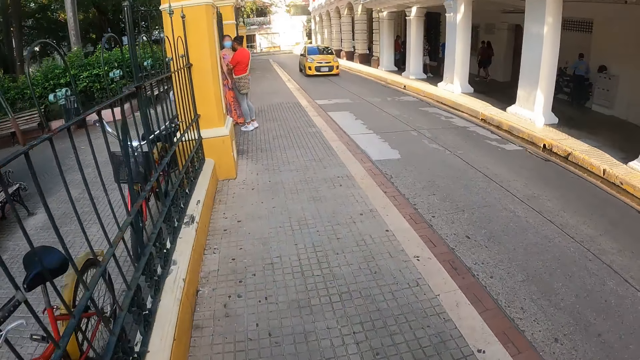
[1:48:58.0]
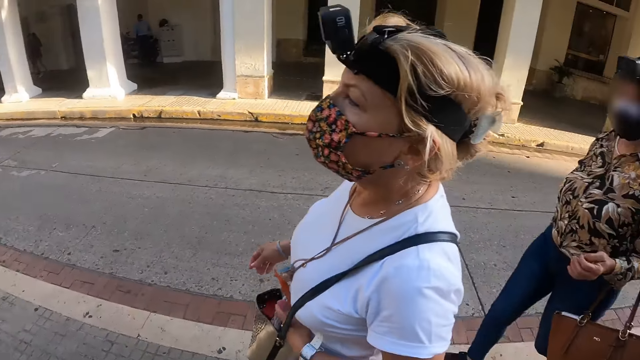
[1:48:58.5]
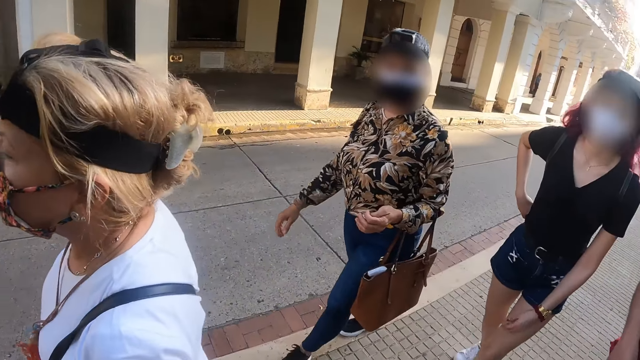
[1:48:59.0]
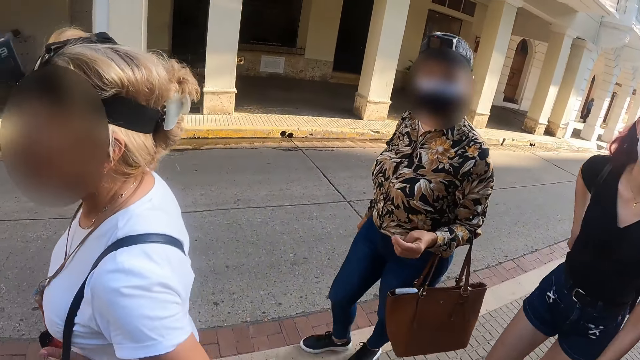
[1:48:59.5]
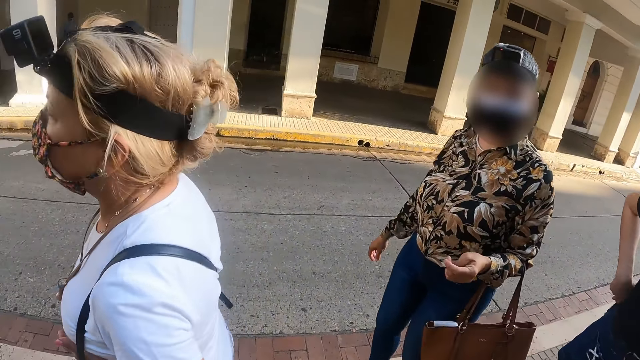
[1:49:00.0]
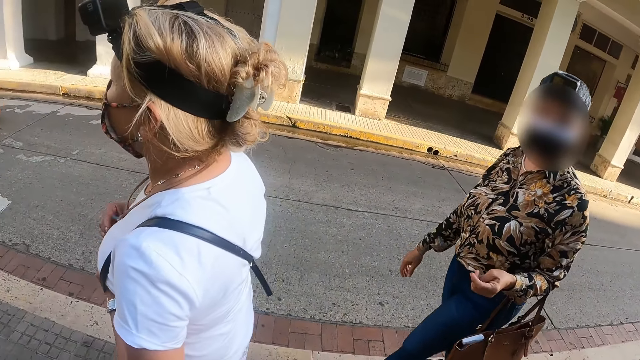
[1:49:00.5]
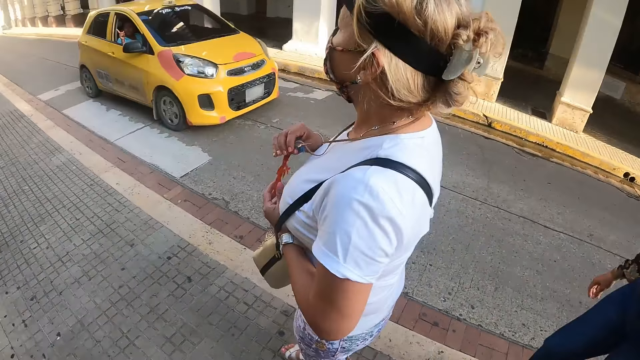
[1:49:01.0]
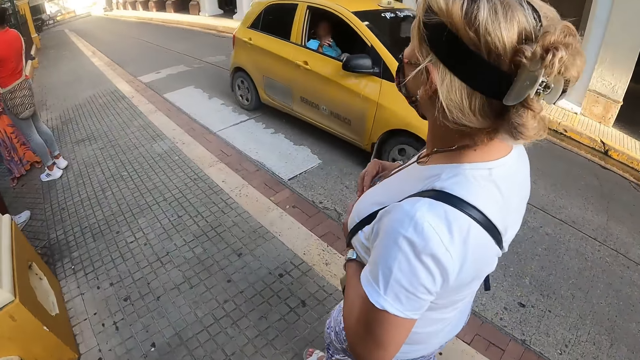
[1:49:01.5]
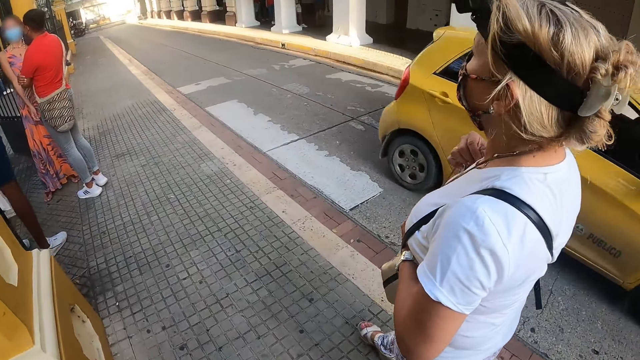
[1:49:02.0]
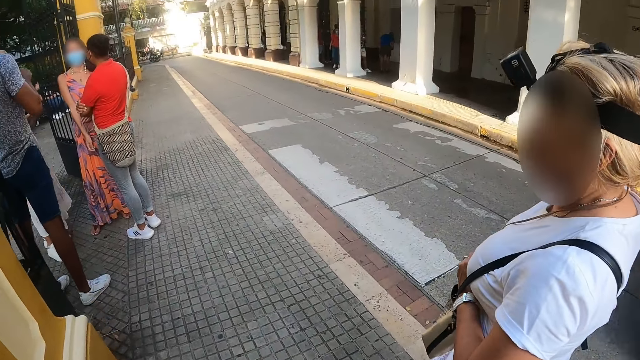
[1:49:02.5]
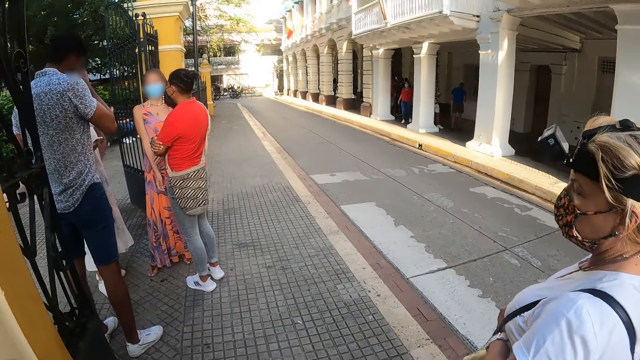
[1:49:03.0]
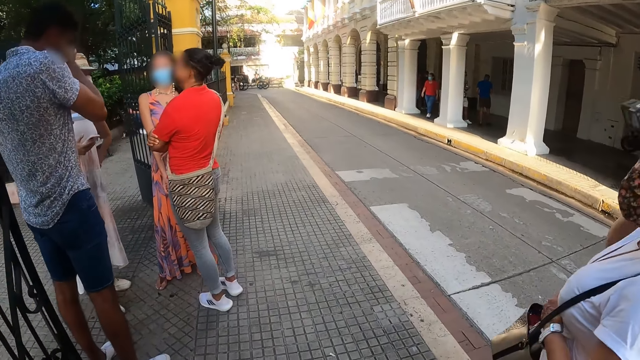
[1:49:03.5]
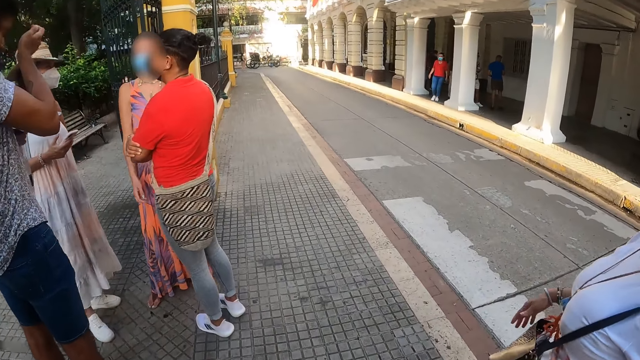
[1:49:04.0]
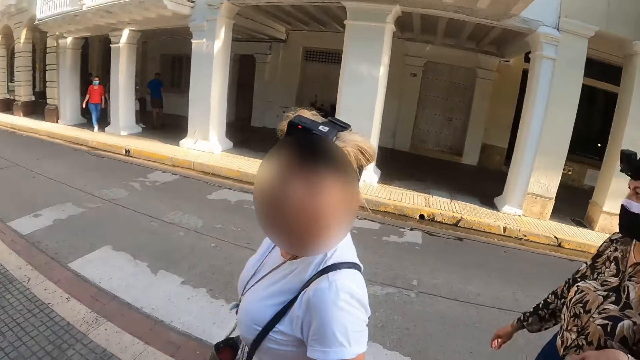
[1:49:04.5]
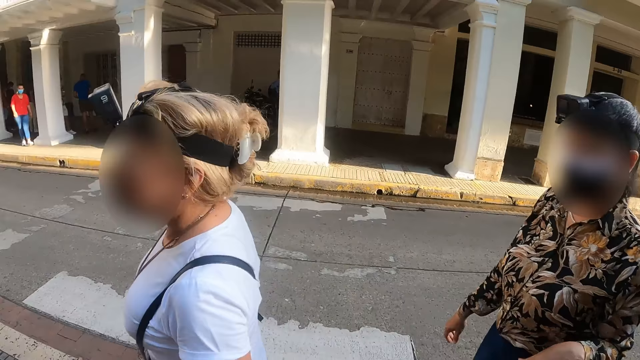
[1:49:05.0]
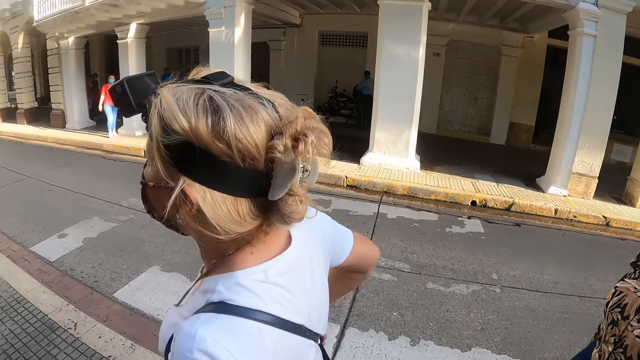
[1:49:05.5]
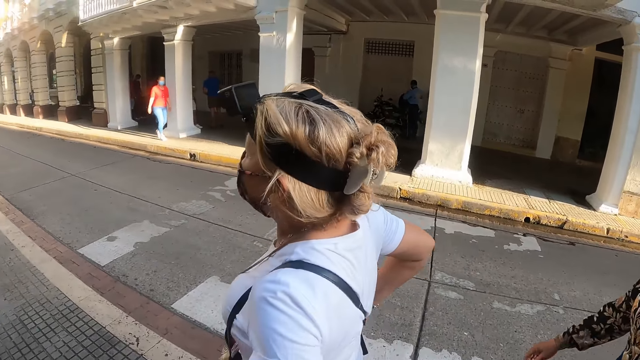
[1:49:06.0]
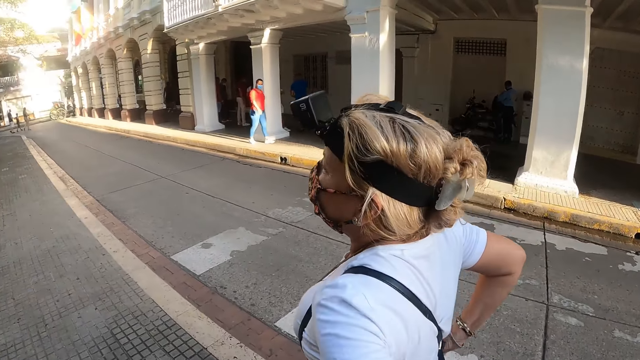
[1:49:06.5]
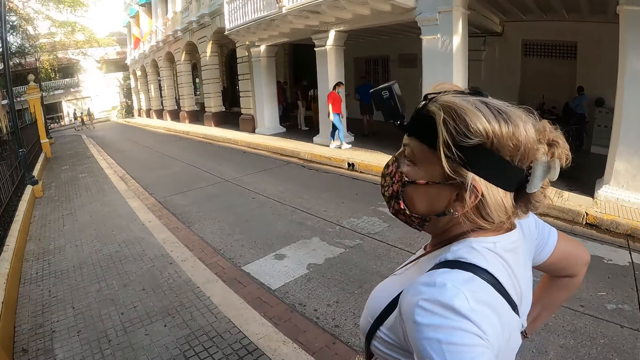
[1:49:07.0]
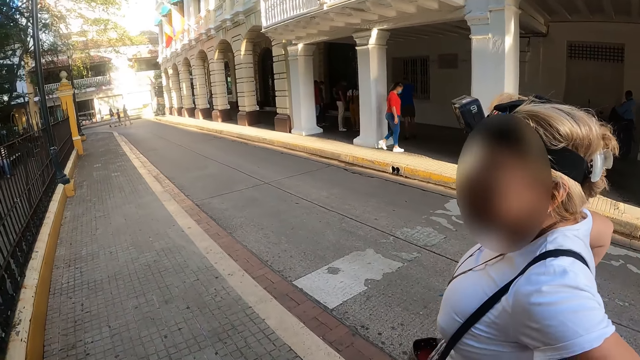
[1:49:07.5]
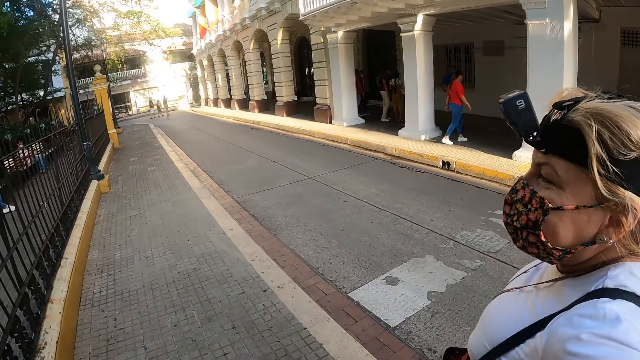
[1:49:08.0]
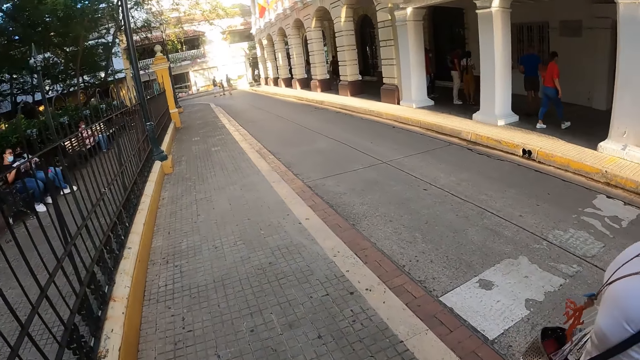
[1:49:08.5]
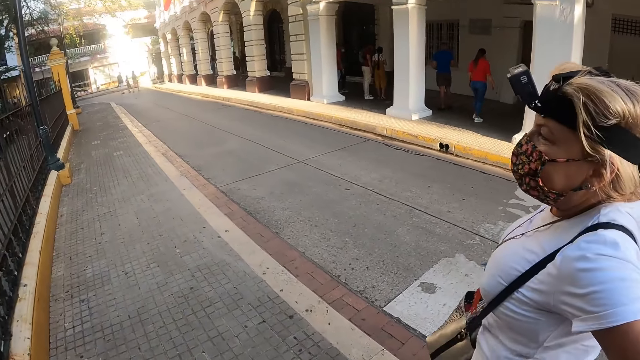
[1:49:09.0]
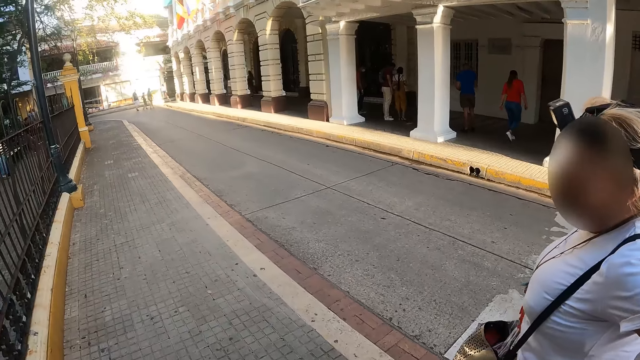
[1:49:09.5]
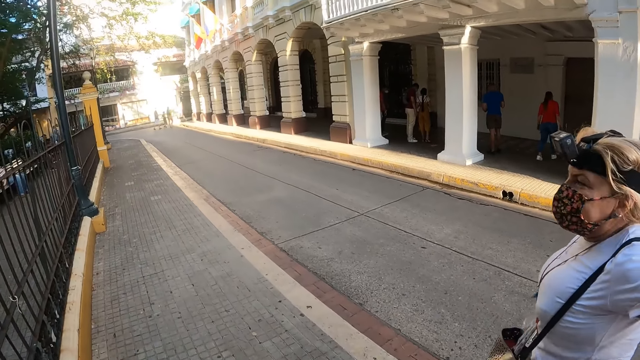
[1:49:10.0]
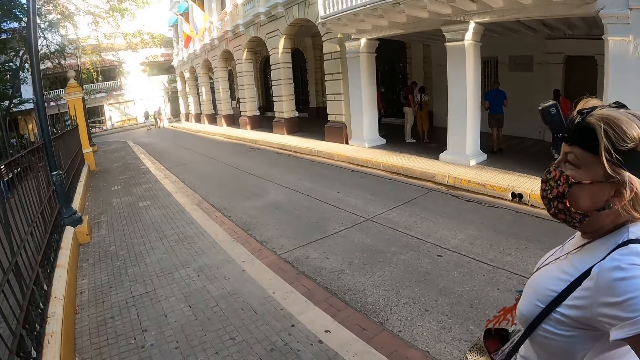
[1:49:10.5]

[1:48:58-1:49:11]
A woman walks close to the camera wearer. Another woman walks around. The camera wearer looks around. They walk around. The other woman walks around. The camera wearer looks around. They walk around. The first woman puts her hands on her waist.

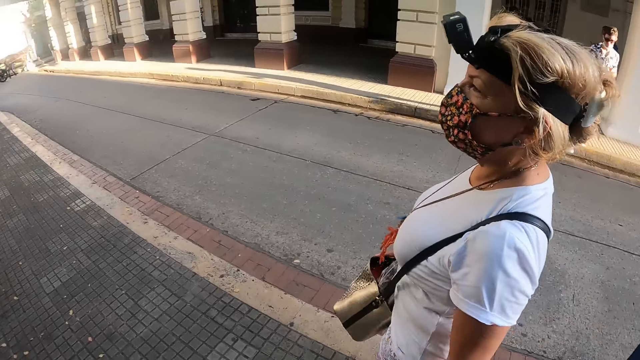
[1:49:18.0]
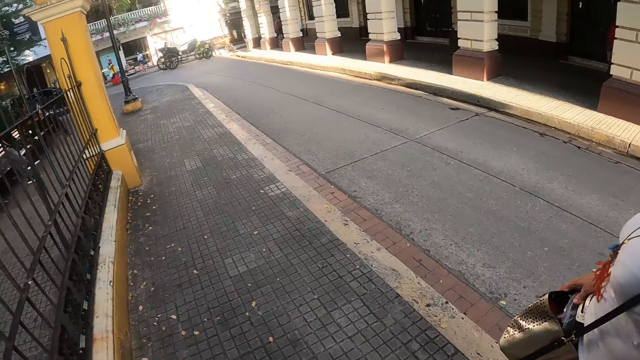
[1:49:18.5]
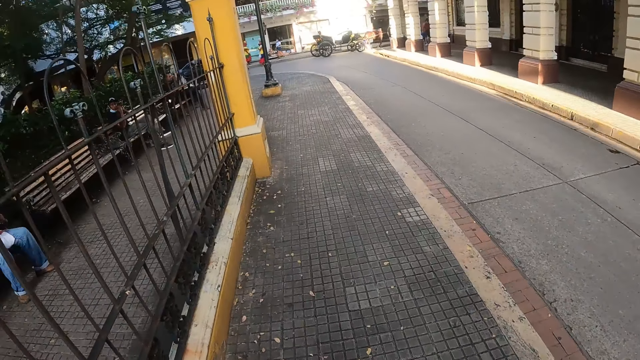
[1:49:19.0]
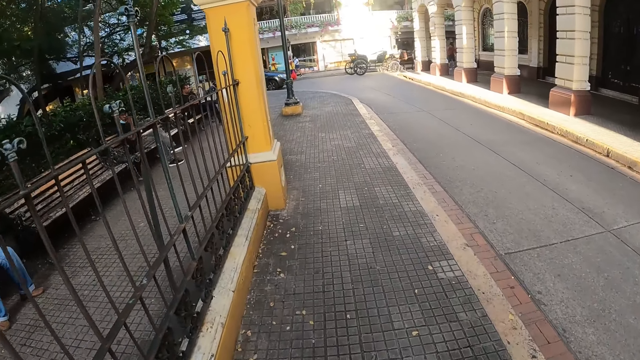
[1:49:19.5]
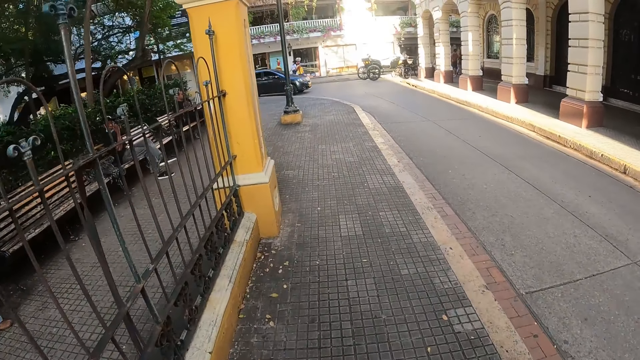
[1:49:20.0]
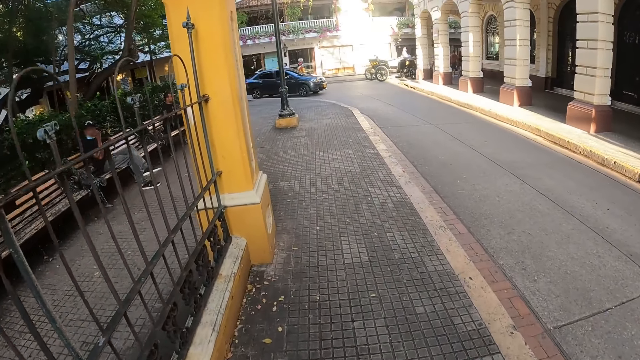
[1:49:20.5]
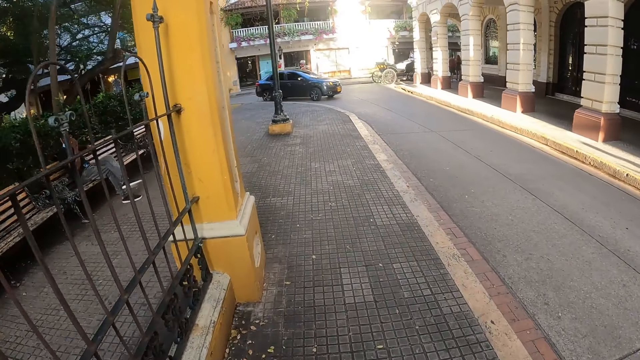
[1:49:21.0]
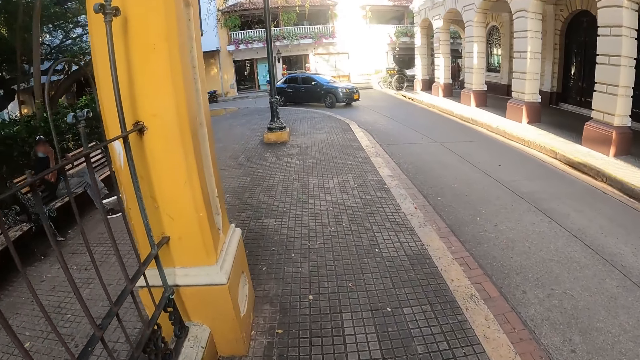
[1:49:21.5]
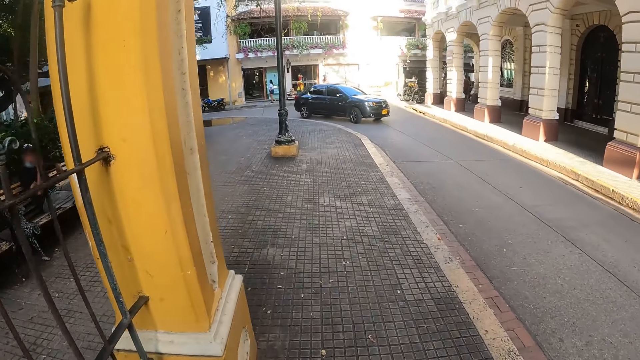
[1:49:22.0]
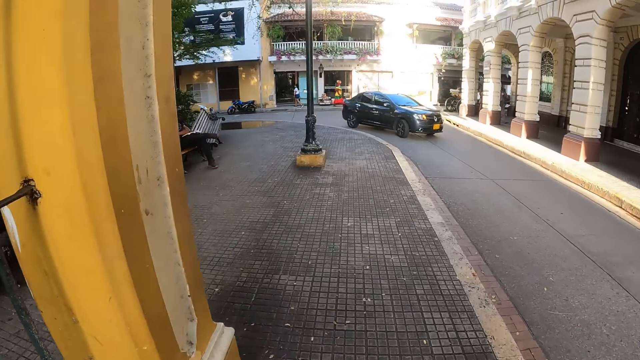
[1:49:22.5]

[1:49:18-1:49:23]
A woman walks around.

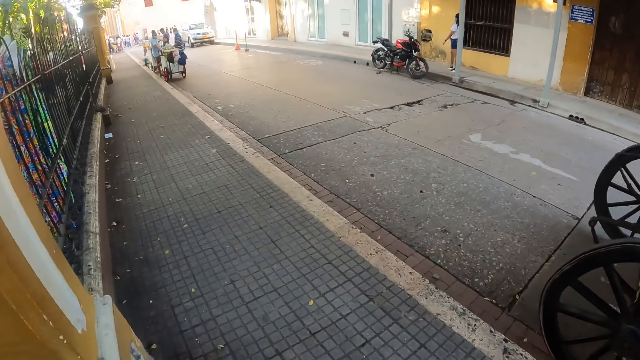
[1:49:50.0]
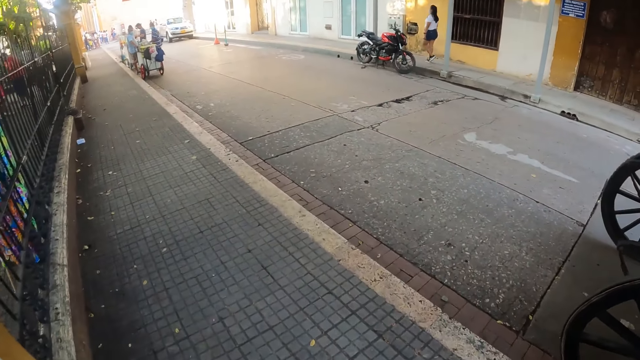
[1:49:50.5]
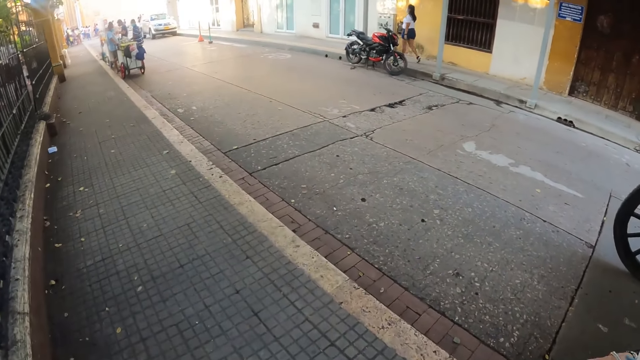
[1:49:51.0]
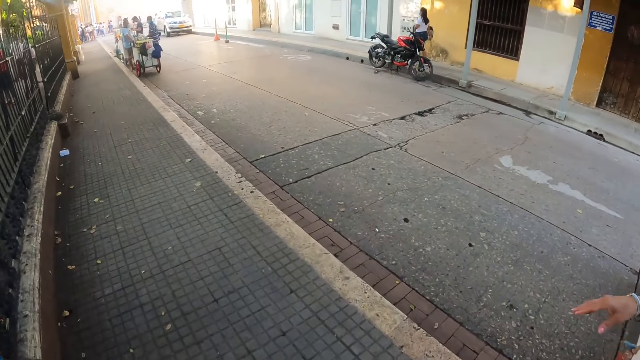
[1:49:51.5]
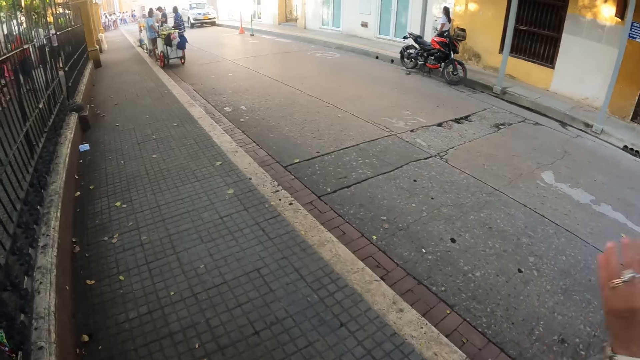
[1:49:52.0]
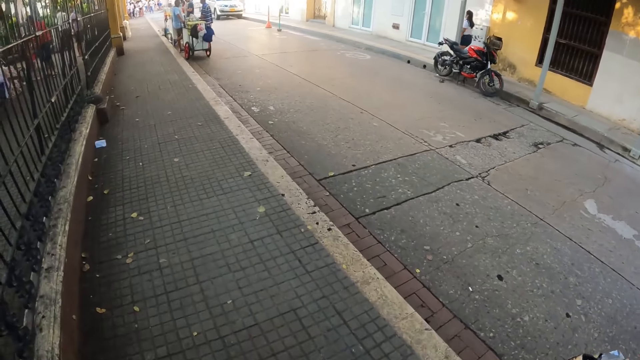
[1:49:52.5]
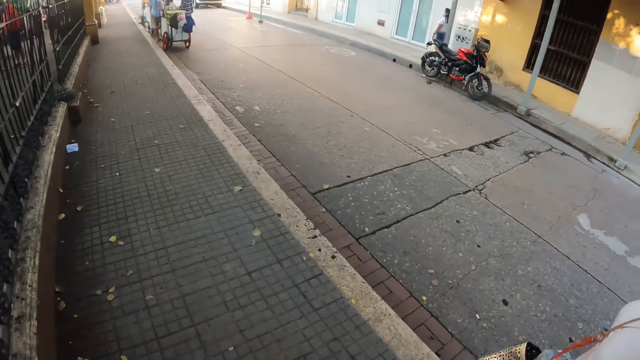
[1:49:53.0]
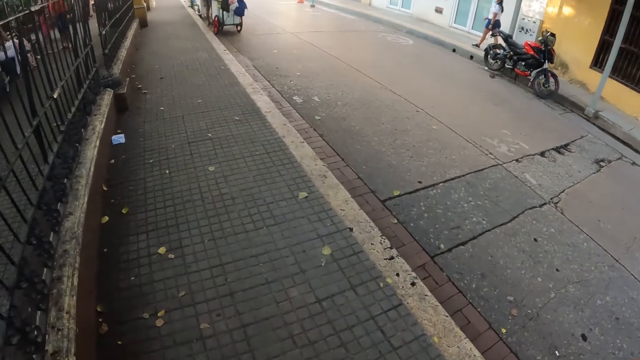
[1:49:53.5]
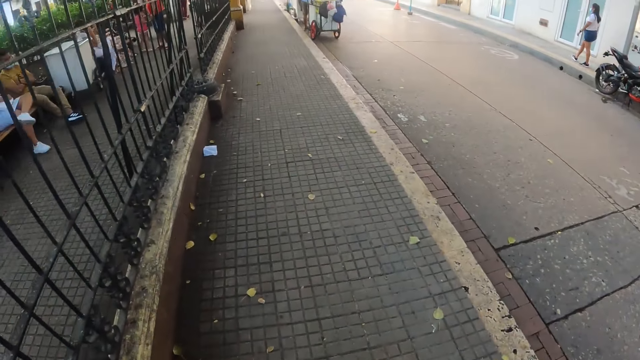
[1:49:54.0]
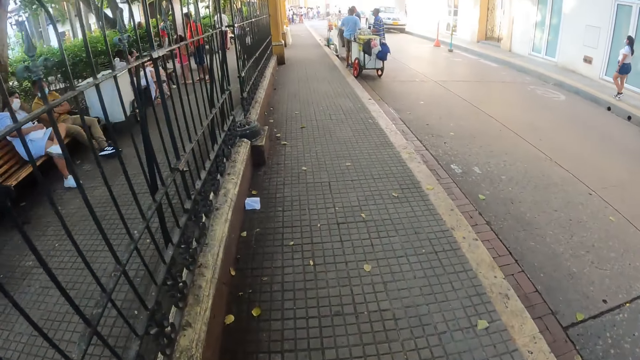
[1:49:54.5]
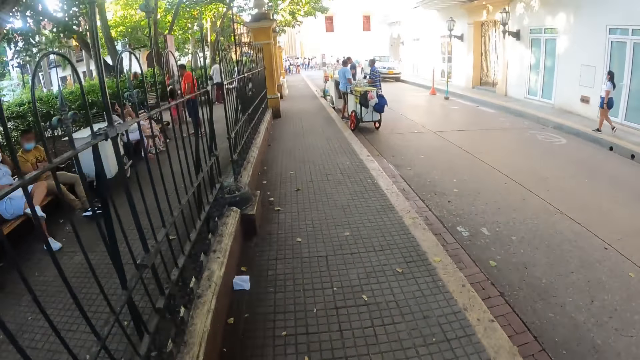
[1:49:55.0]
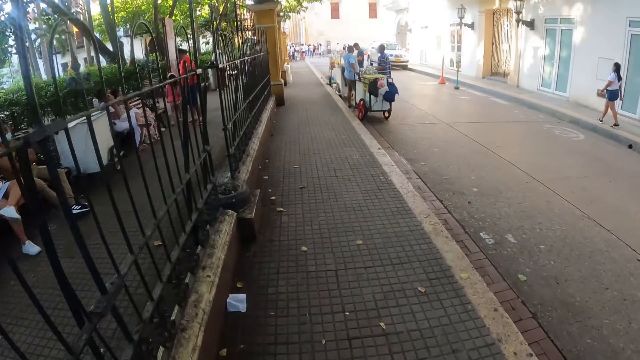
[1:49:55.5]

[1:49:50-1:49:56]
A woman moves her hands. The woman walks close to the camera wearer.
